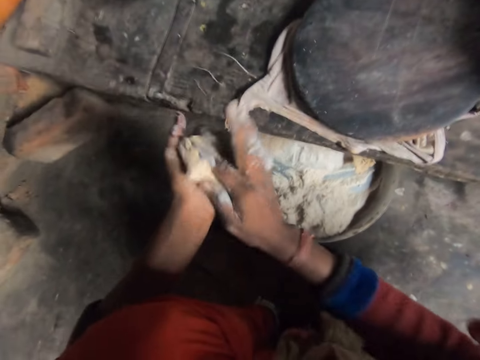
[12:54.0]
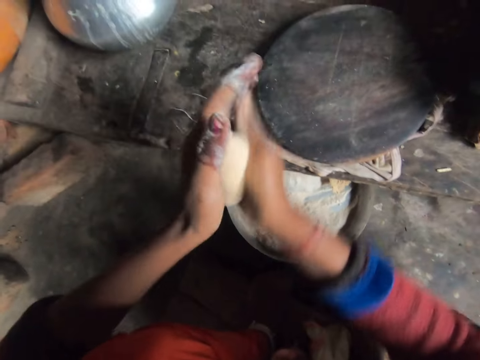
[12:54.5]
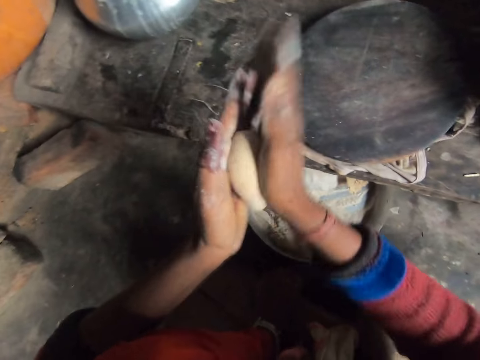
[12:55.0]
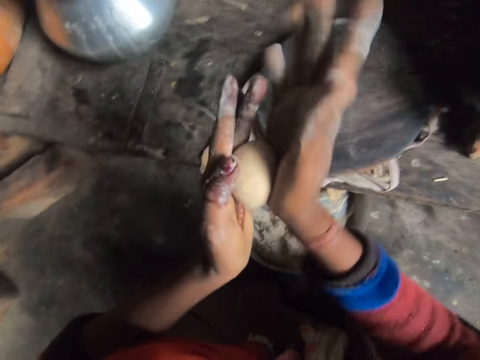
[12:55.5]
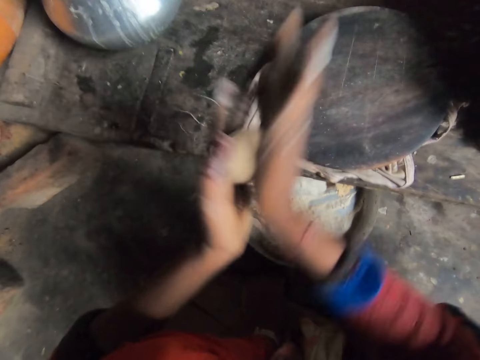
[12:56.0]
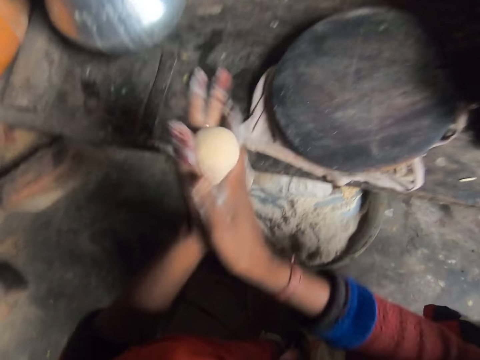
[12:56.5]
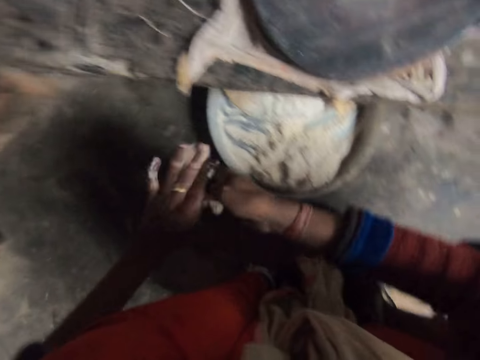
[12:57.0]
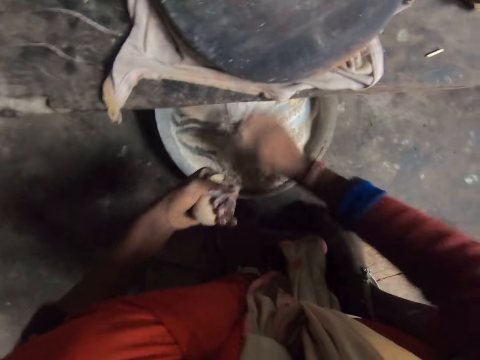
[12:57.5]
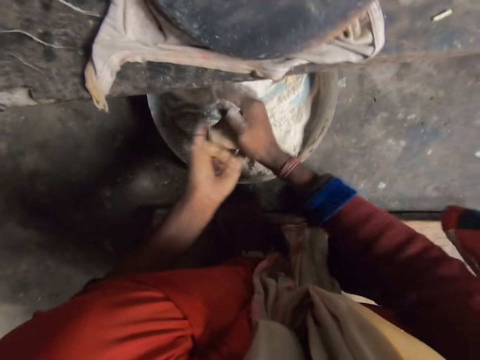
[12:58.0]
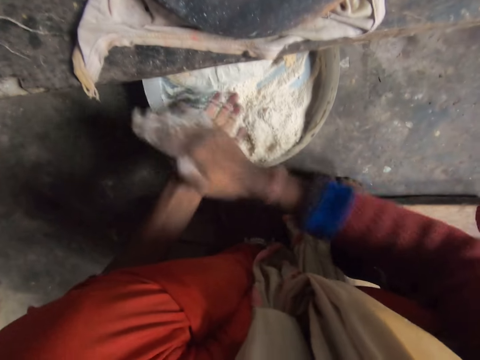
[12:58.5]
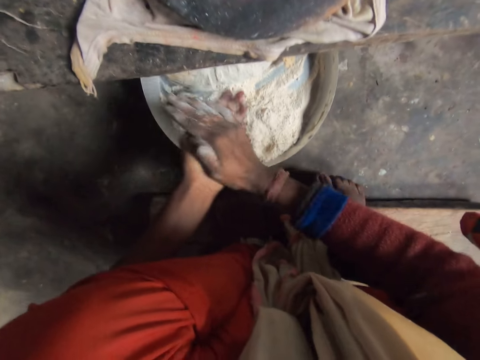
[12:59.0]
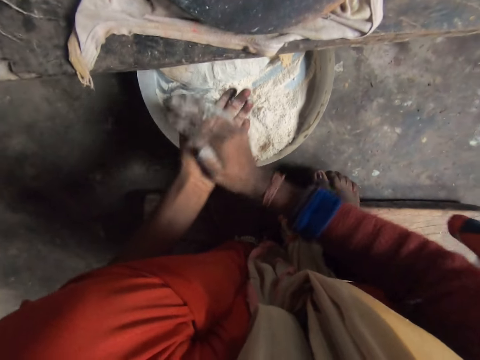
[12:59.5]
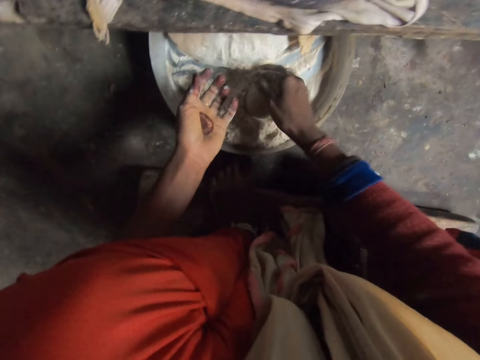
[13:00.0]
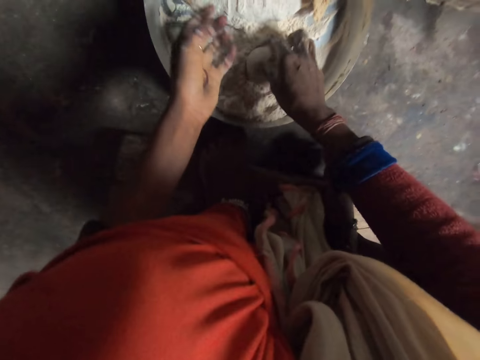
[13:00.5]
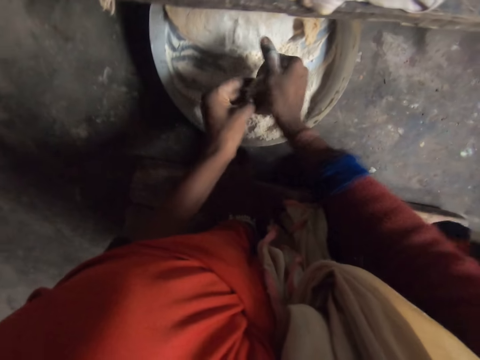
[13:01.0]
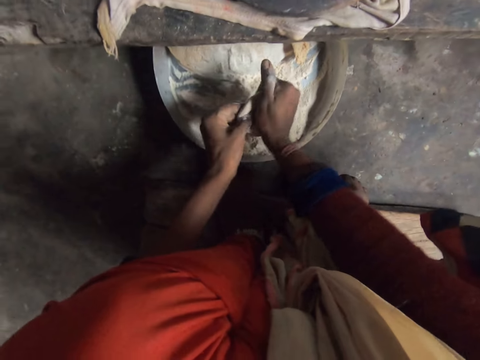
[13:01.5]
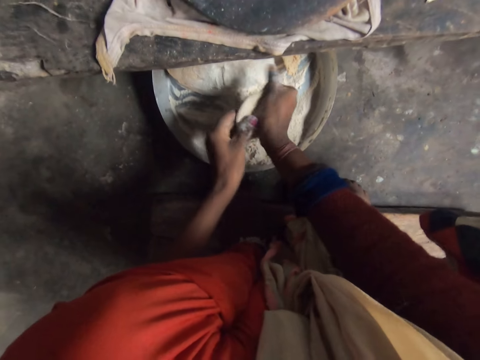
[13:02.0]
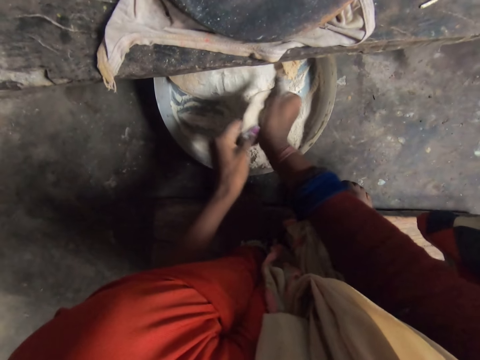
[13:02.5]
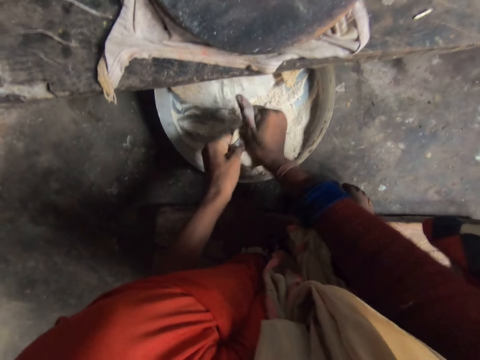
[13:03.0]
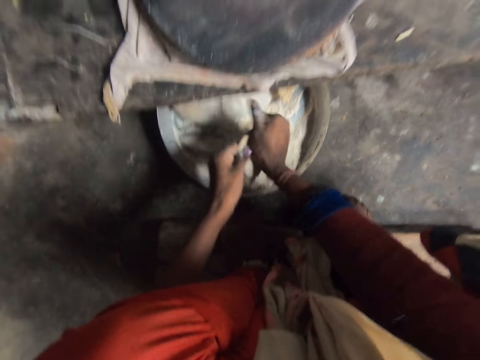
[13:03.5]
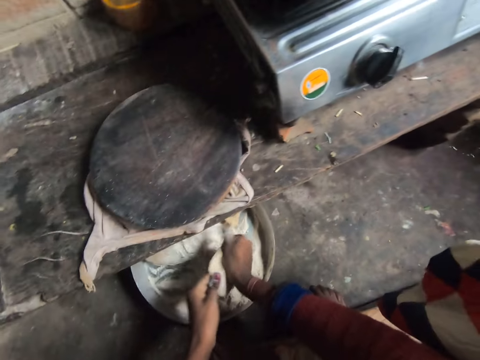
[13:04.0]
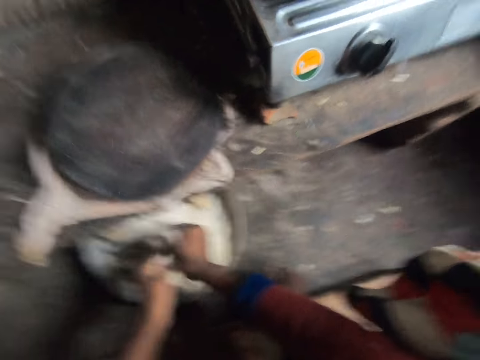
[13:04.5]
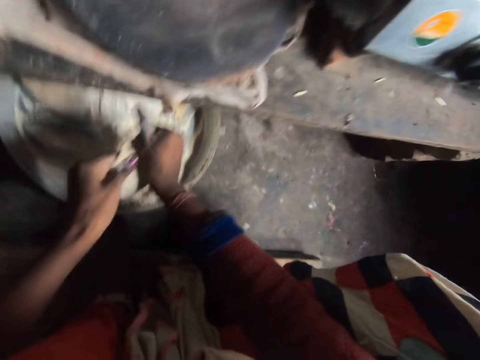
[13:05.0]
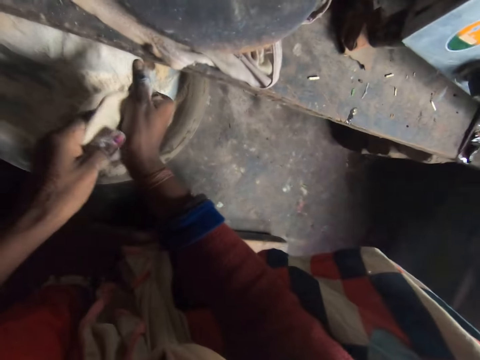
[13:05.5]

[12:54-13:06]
The camera wearer cuts the dough in pieces. She puts the dough in the sufuria. She rolls the dough in the hand. She drops the flour in the tray. She turns the dough in the flour. She spreads the flour. She rotates the dough in the hand.

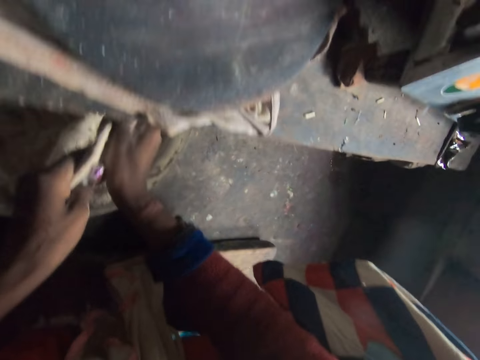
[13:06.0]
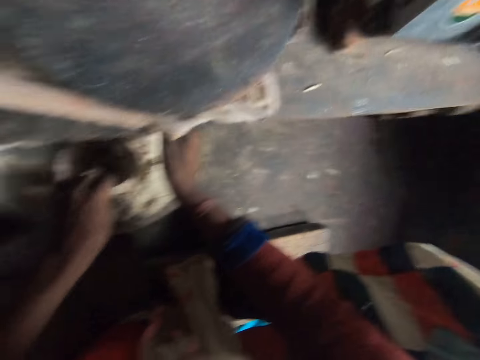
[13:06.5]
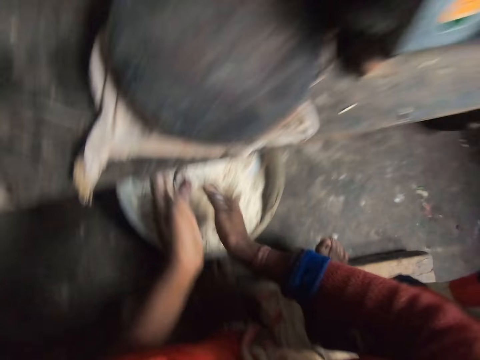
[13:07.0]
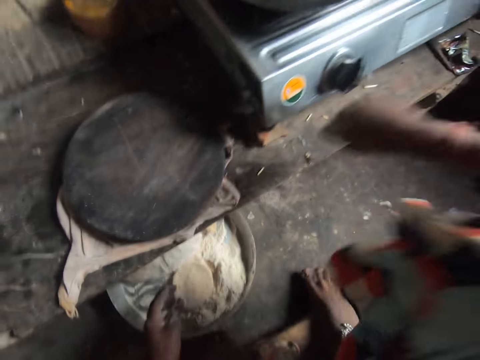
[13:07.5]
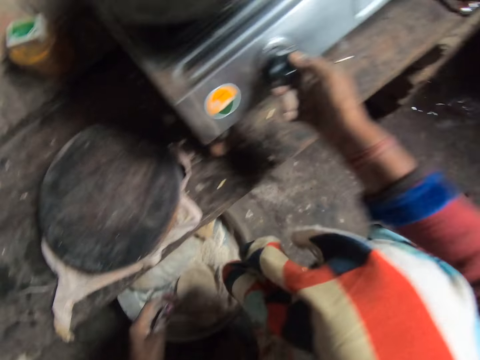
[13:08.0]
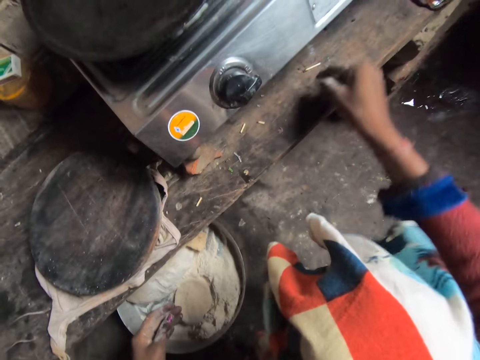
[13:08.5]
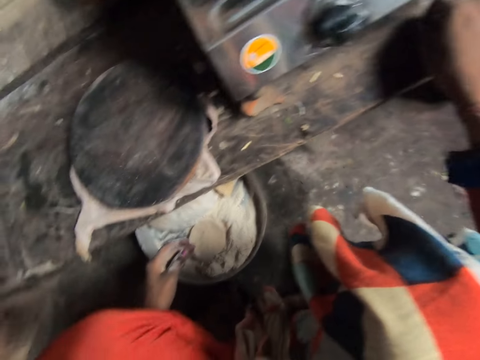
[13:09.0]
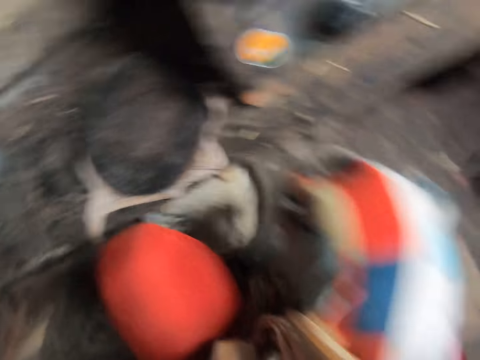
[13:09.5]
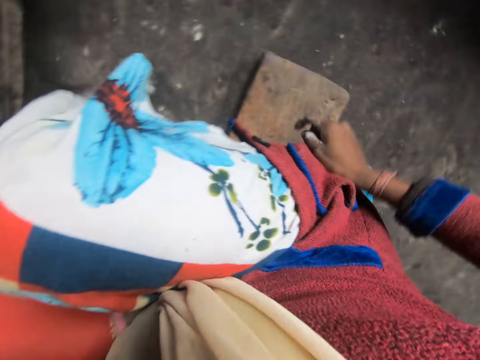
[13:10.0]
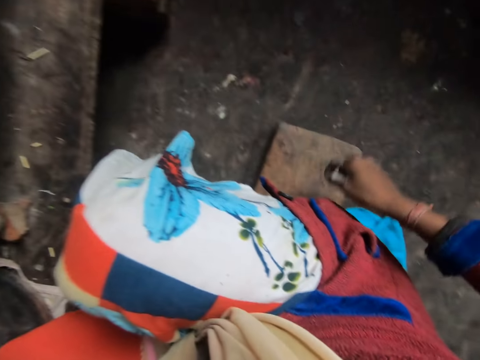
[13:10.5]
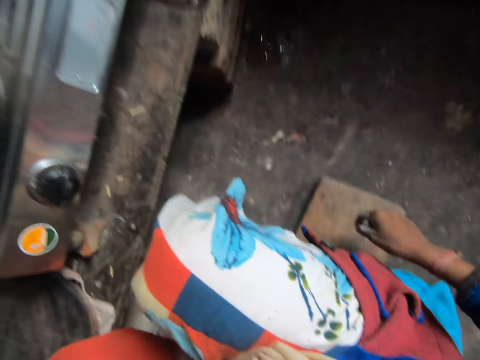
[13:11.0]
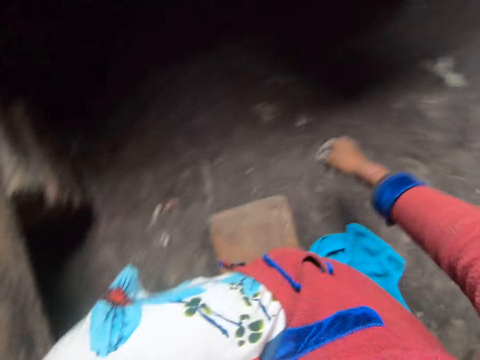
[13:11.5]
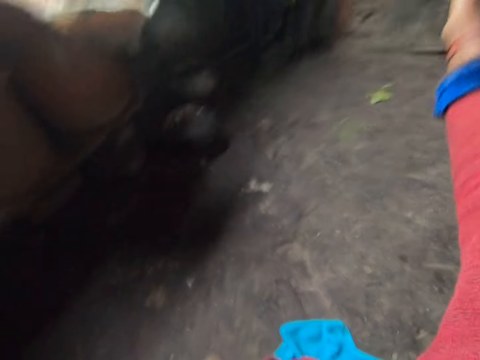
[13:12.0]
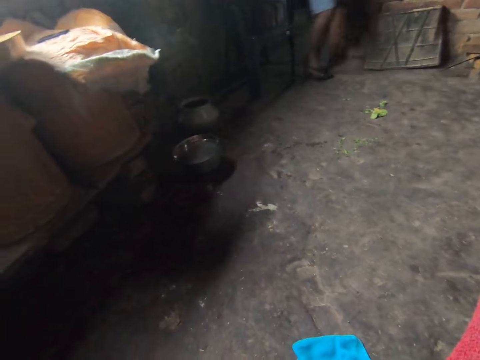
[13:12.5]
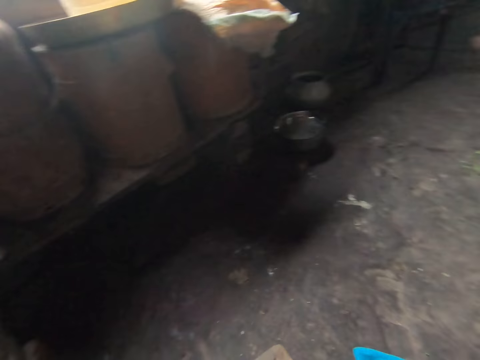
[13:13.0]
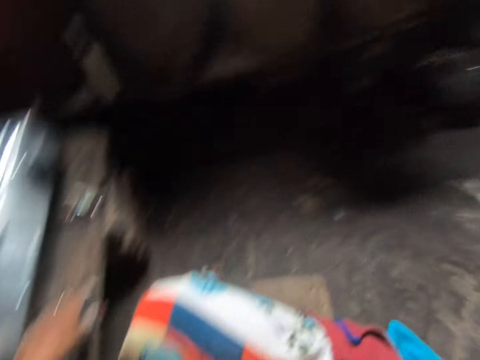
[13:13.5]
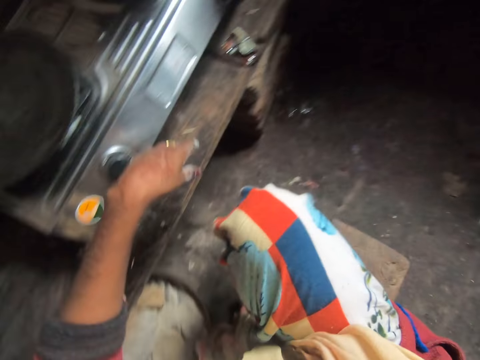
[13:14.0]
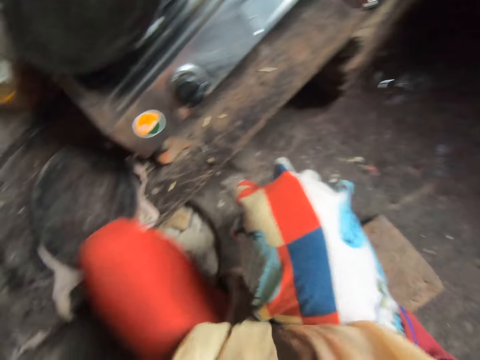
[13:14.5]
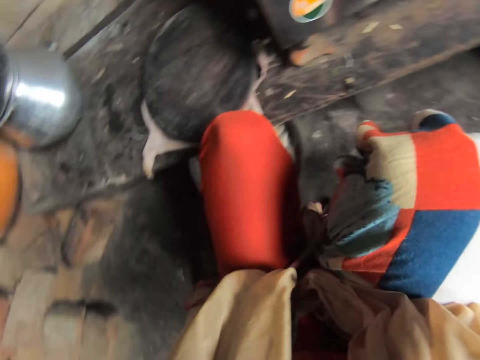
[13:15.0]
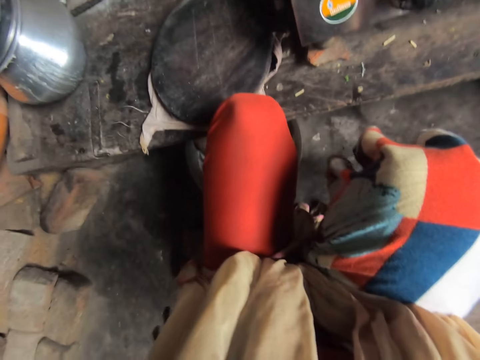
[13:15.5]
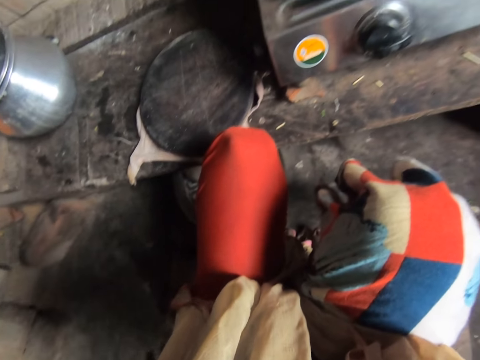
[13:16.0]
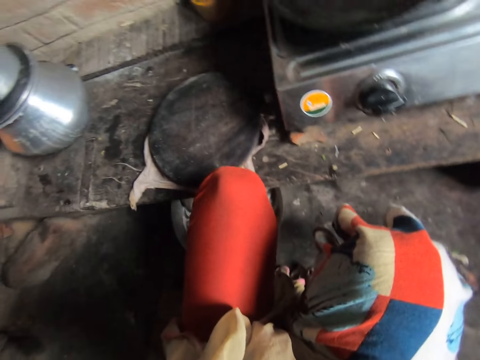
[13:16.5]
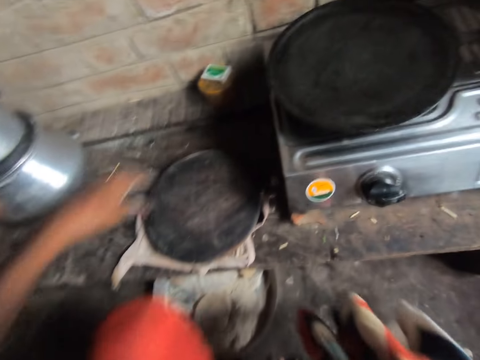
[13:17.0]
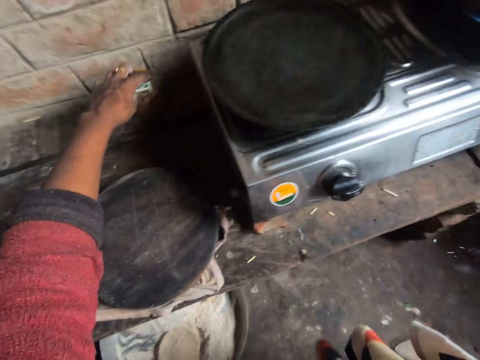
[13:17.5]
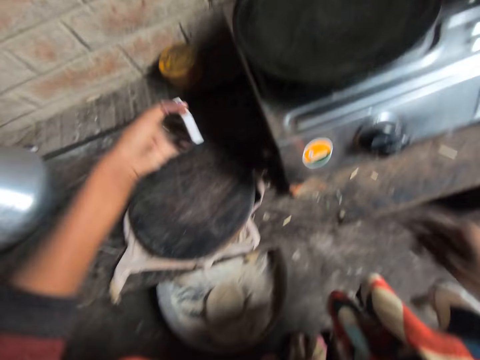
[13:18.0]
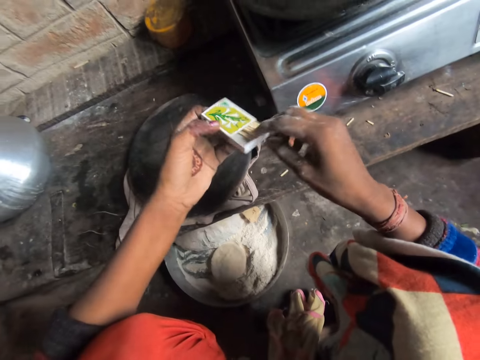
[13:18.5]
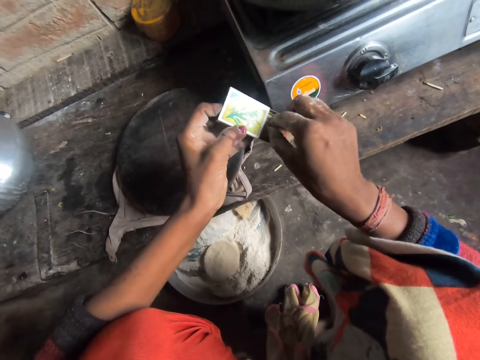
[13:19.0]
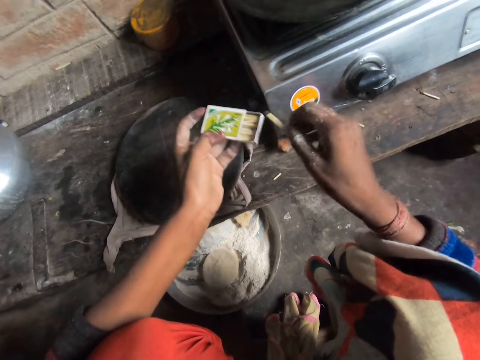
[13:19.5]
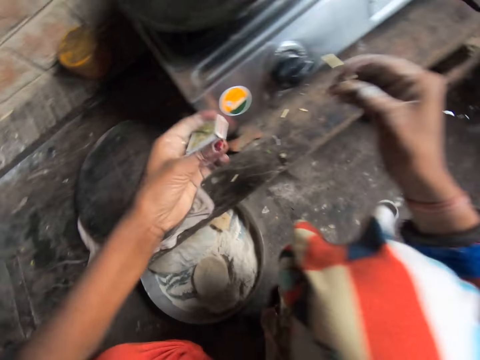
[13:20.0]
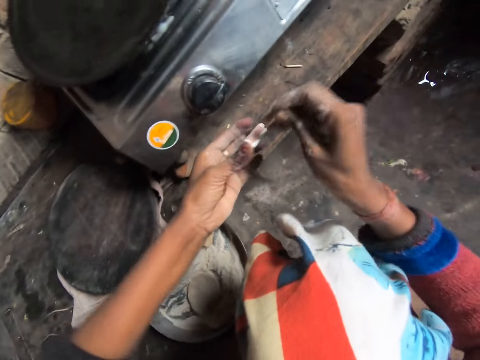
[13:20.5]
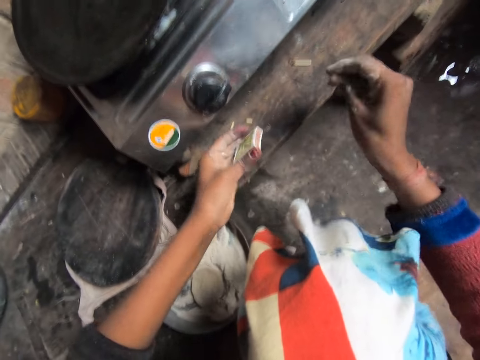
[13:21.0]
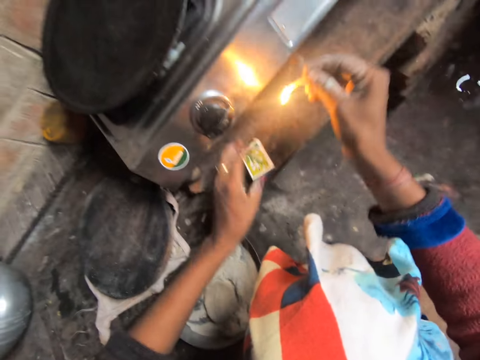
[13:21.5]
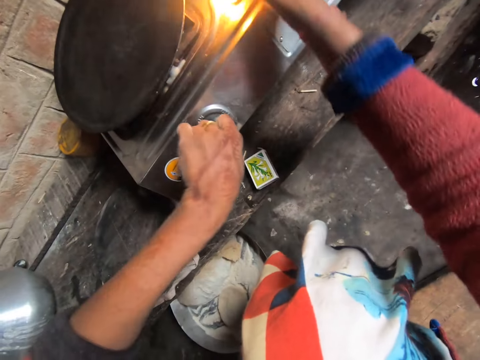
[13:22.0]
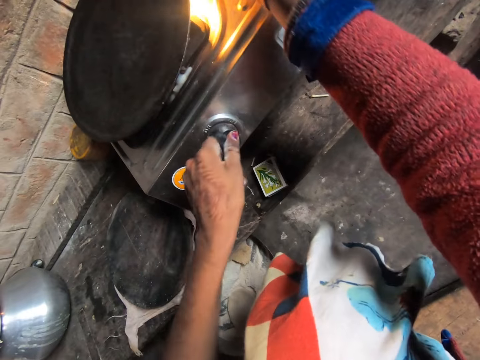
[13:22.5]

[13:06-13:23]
The camera wearer drops the flour in the tray. She rubs her hands together. She turns the knob on the cooker. She touches a matchstick and picks up the matchstick. She moves her hand. A person walks inside. The camera wearer moves the hand. She picks up the matchbox from the container. She opens the matchbox. She picks a matchstick from the matchbox. She closes the matchbox. She strikes the matchstick on the matchbox. She drops the matchbox on the kitchen workbench. She turns the knob on the cooker.
